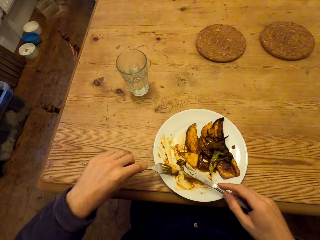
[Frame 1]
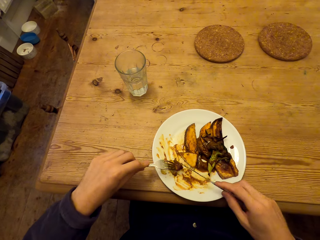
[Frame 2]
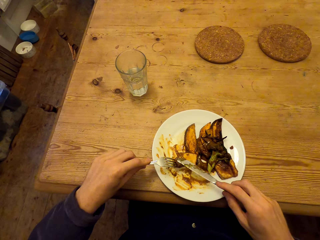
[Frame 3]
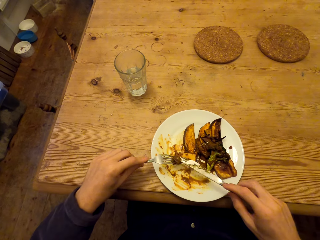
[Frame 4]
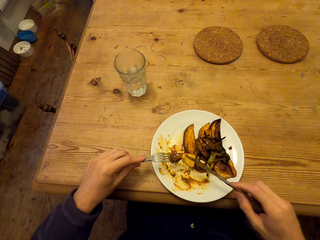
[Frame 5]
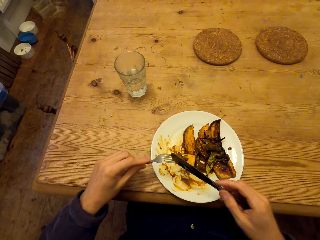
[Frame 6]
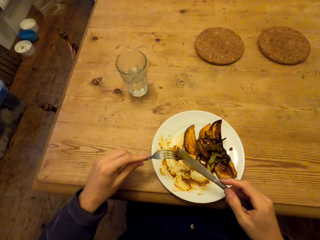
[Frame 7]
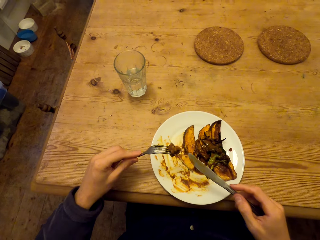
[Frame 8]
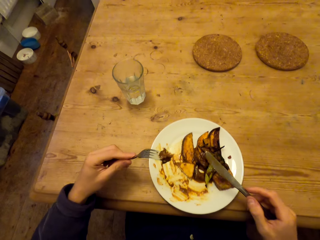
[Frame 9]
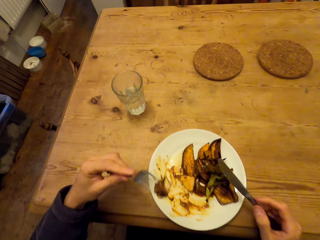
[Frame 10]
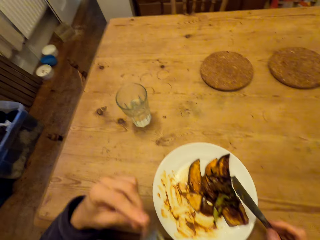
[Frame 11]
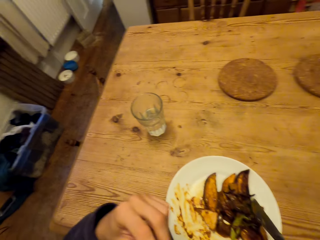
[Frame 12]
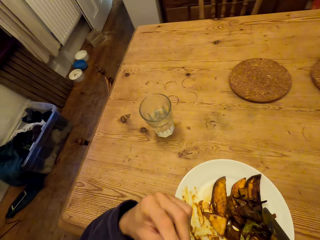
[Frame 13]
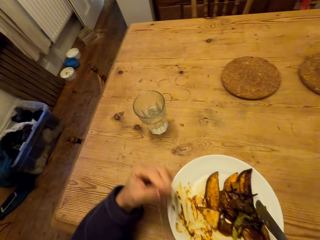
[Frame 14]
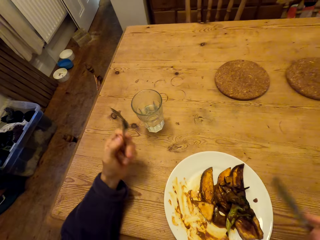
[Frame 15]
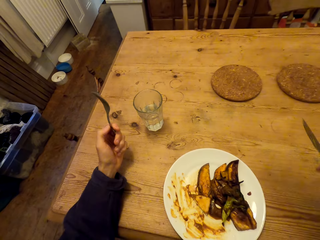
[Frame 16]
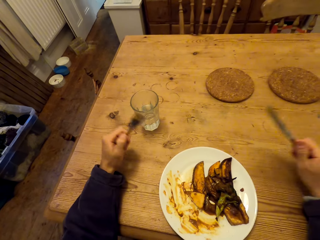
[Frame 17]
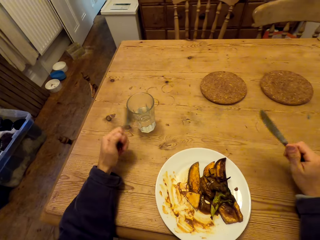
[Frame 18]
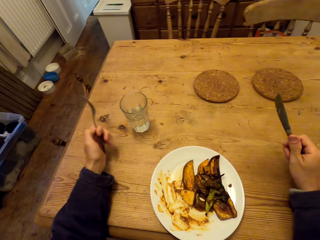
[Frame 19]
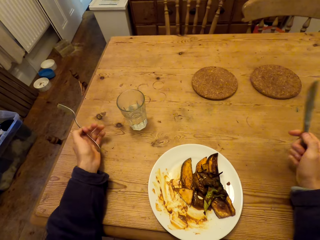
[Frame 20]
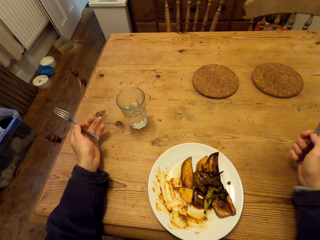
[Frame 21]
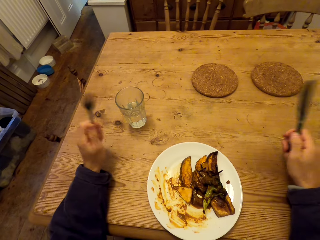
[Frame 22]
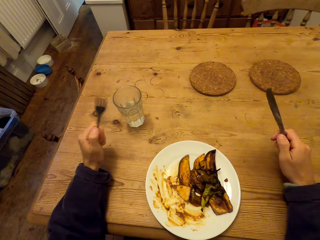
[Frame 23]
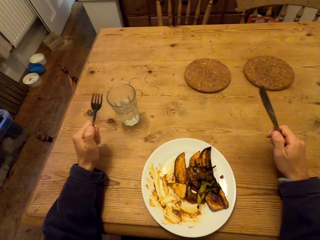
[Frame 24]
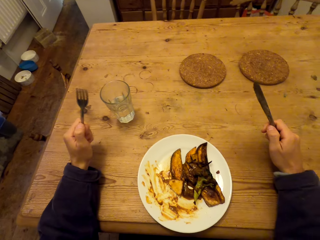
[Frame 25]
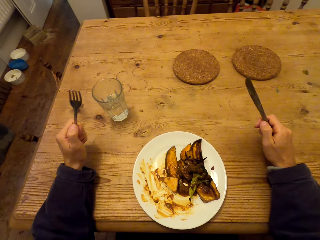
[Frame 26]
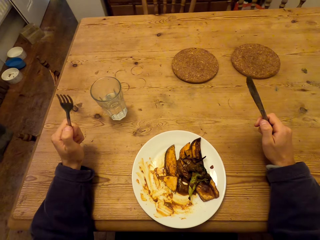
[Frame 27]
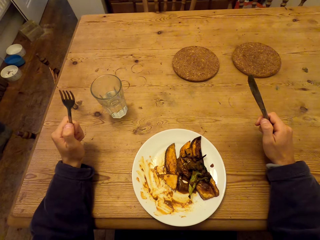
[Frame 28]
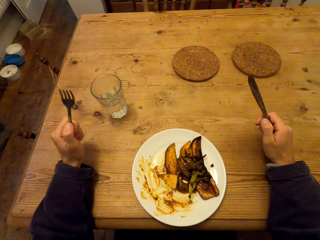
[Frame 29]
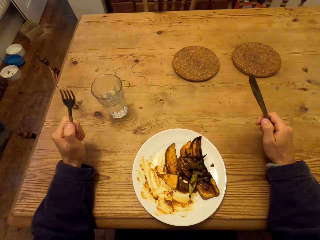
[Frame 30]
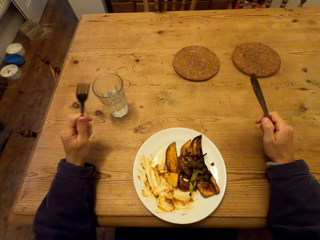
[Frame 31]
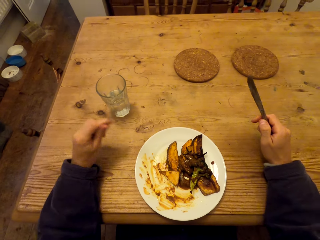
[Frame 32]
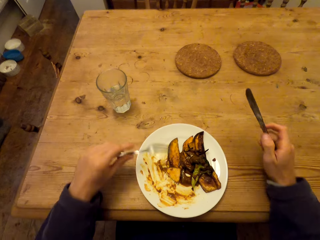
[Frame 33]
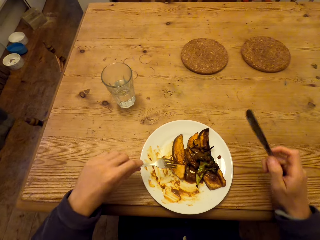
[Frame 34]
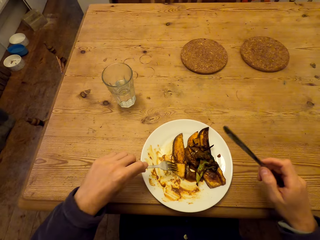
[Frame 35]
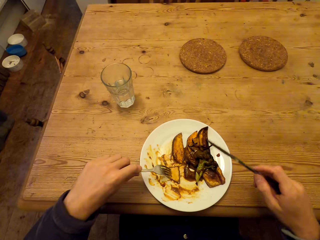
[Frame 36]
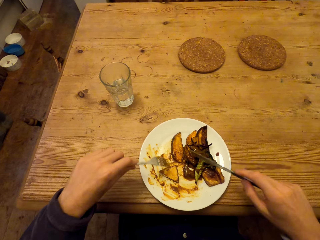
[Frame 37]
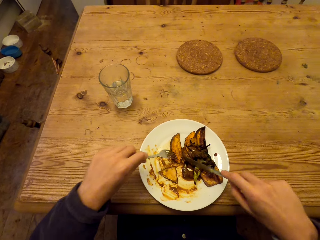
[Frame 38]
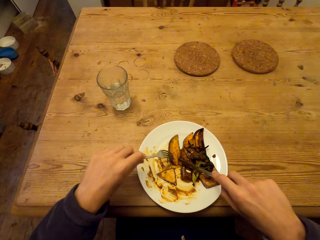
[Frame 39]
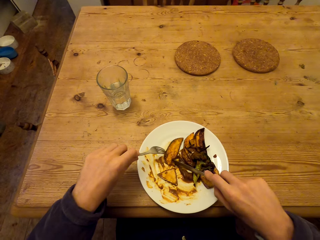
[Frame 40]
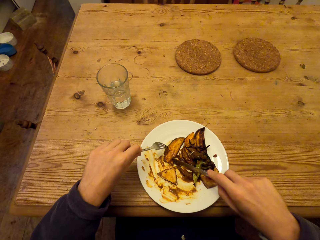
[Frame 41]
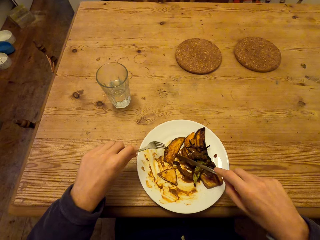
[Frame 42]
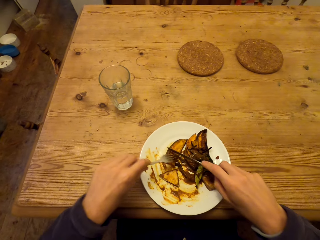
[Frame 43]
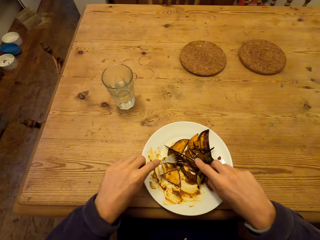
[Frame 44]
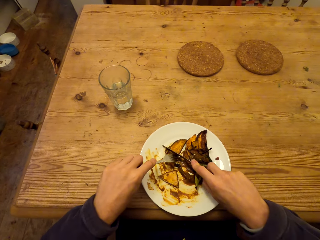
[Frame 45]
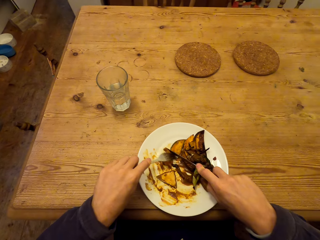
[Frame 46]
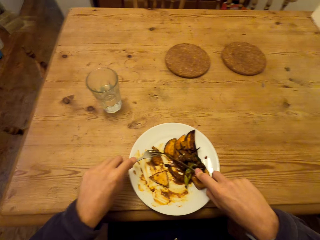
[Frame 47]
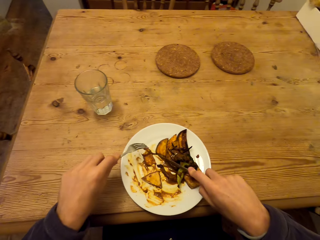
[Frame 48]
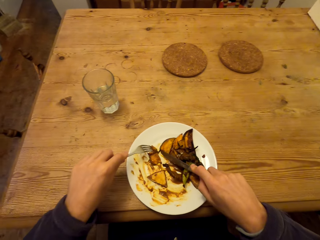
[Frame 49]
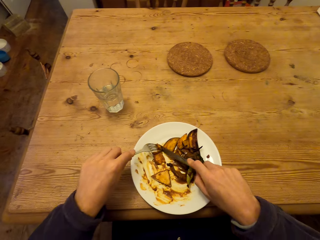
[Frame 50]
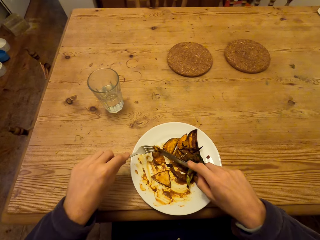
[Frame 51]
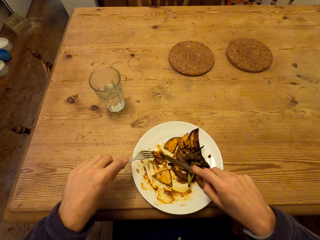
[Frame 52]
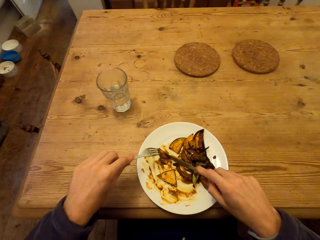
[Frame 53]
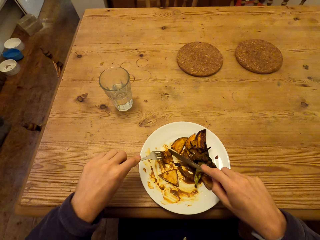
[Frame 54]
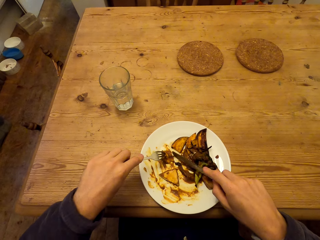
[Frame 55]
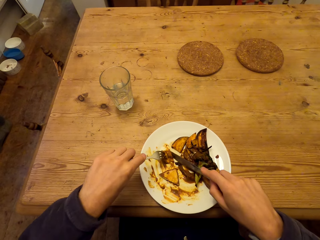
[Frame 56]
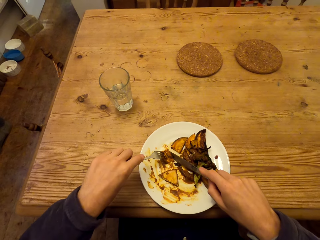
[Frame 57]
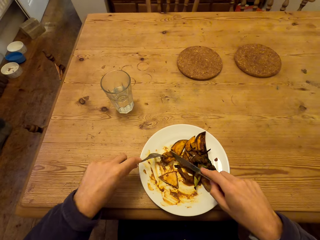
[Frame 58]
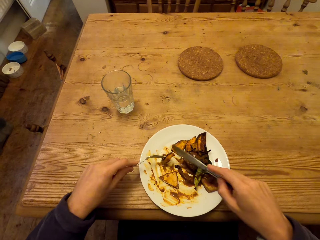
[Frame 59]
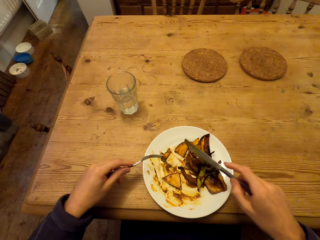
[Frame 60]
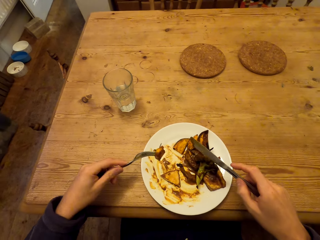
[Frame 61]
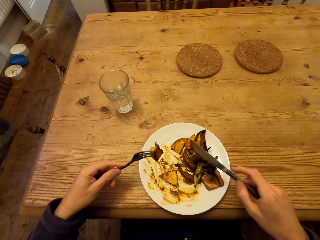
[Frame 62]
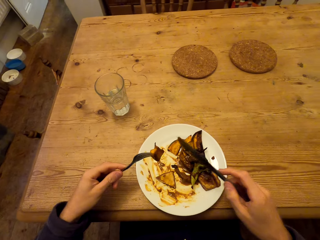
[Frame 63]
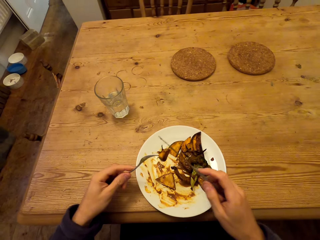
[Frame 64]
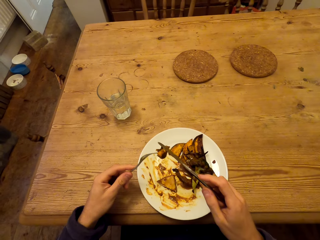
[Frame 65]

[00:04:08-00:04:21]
The camera wearer eats a meal. They cut the food.

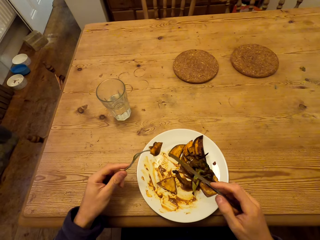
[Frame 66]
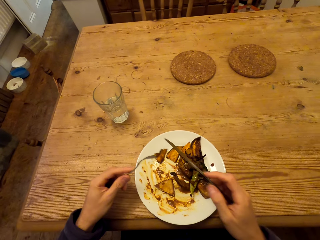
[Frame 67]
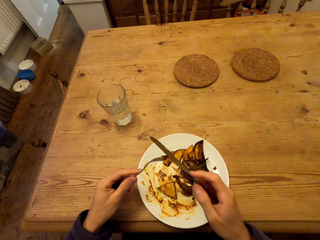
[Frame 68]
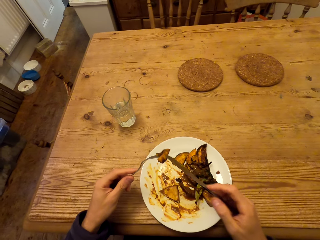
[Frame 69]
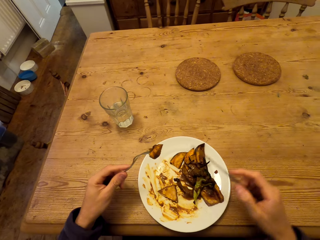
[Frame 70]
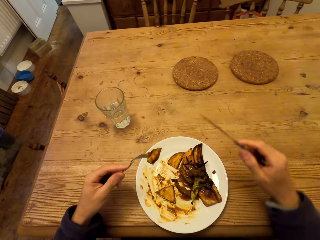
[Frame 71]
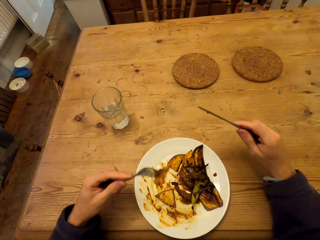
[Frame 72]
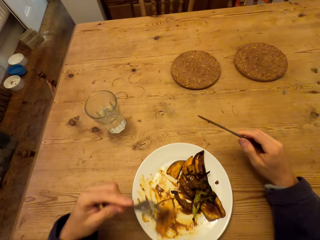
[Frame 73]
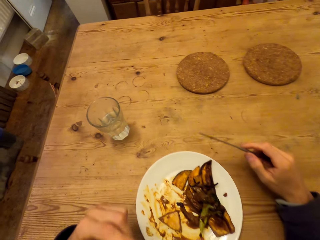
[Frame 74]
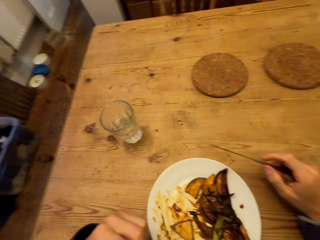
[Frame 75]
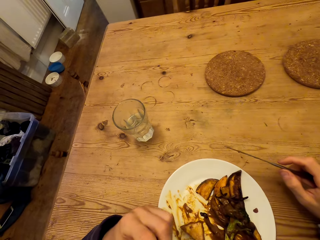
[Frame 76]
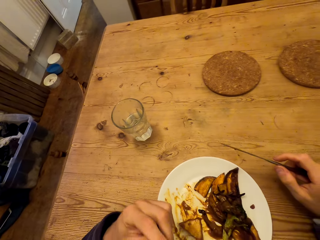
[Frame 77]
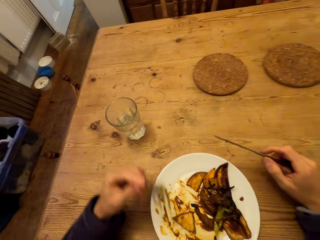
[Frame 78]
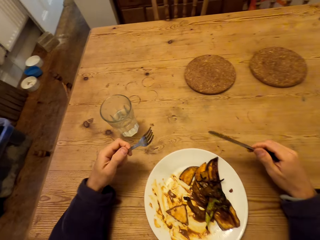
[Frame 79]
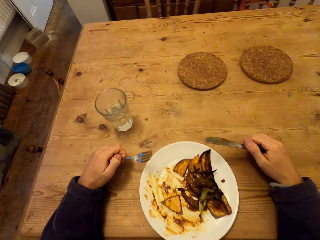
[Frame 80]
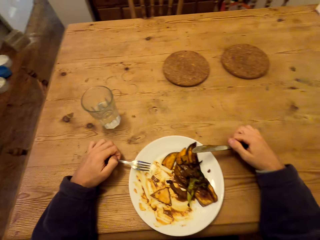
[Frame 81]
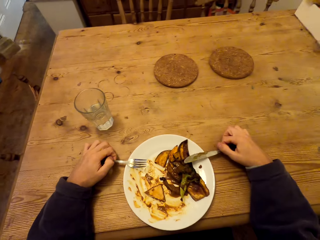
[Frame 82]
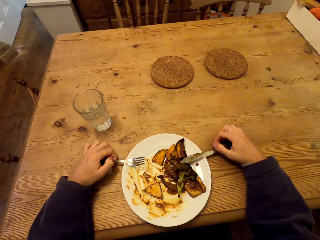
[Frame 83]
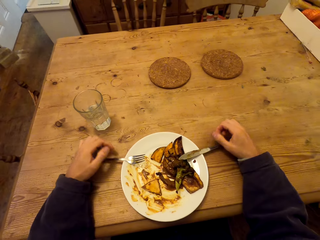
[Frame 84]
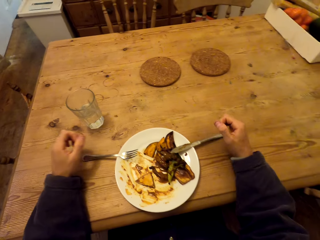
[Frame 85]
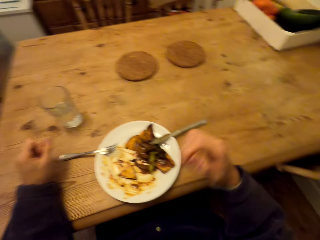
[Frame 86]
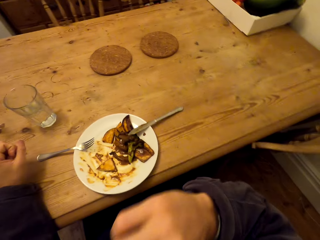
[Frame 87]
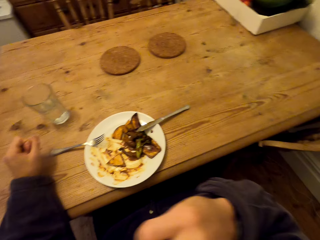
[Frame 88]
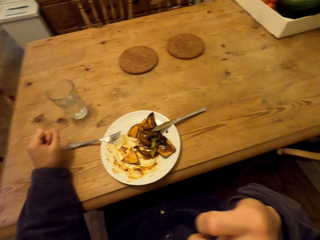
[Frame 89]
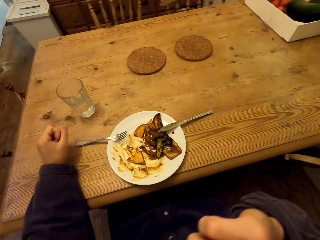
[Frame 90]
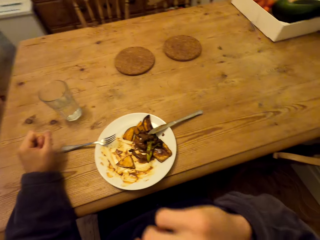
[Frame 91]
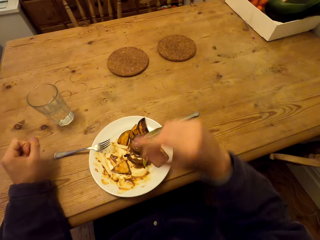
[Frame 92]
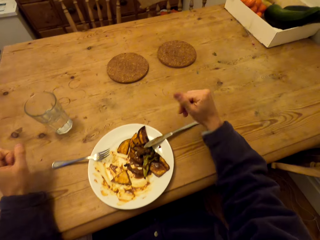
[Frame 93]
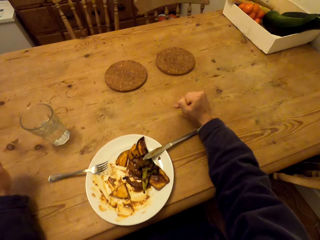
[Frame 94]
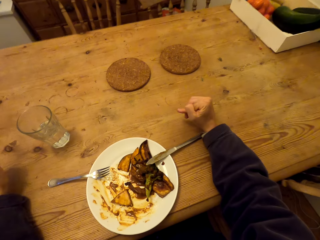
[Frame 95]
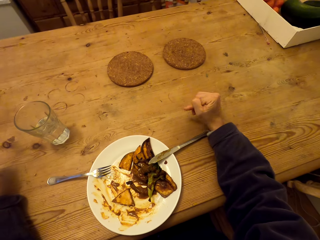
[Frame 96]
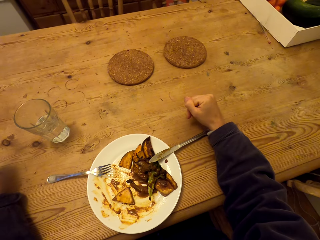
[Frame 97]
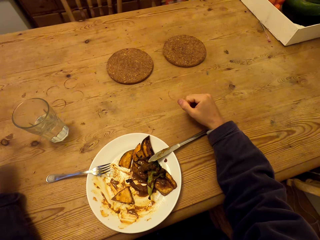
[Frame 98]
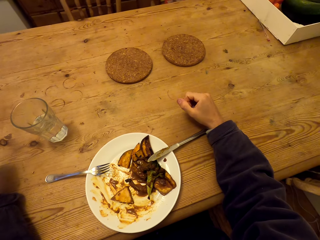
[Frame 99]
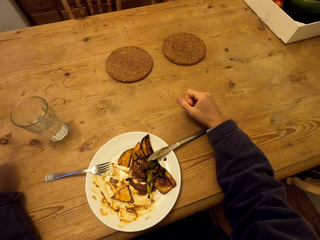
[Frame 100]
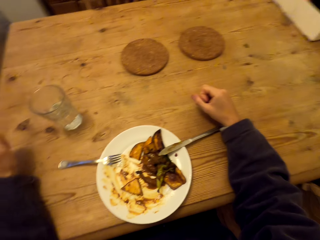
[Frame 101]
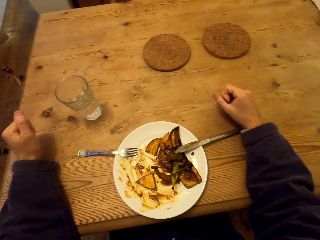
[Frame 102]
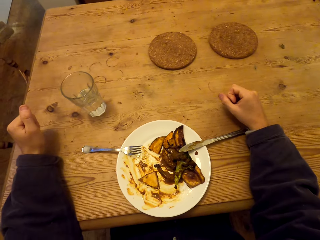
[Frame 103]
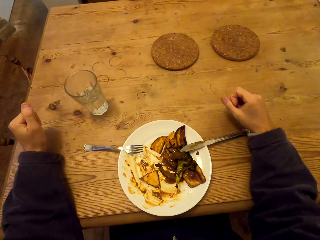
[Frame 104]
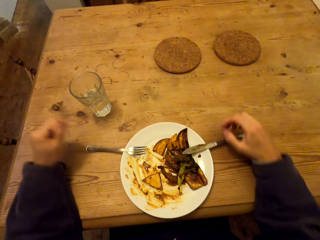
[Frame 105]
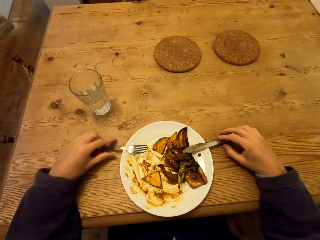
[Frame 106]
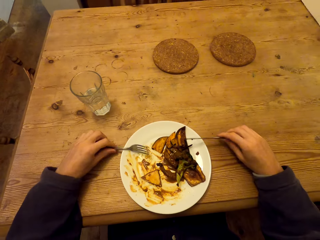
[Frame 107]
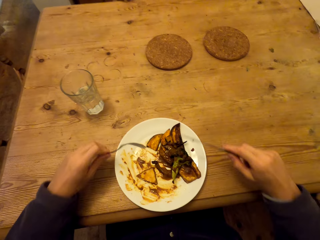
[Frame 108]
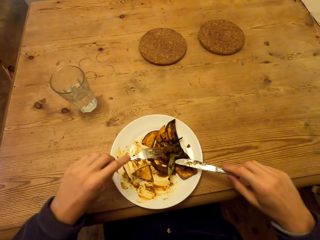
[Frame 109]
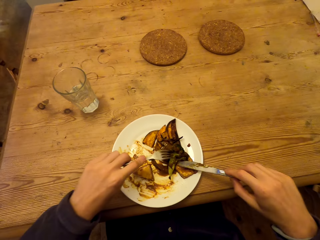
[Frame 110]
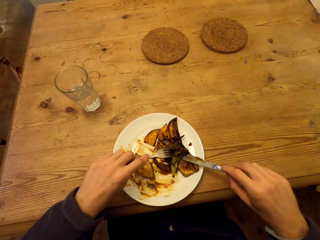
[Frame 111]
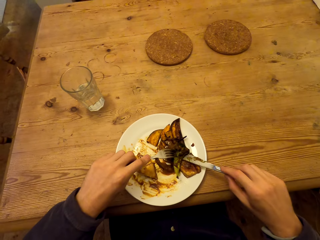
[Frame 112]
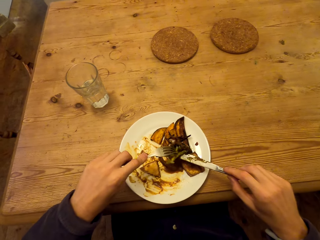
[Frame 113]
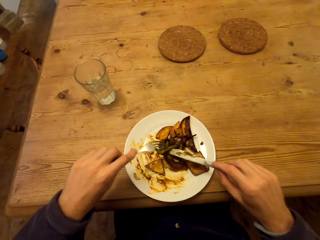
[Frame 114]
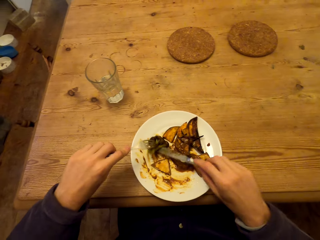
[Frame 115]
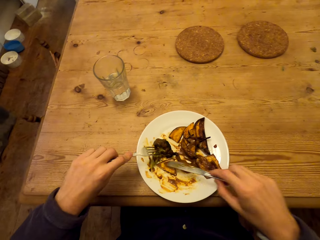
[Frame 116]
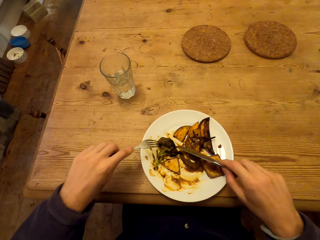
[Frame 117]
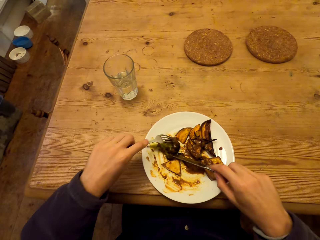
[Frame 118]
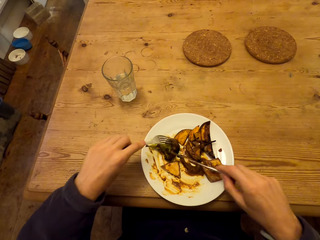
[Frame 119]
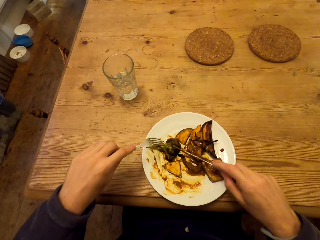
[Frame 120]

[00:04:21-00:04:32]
The camera wearer eats something. They place the fork and the spoon on the plate. They pick up the knife and fork from the plate.
